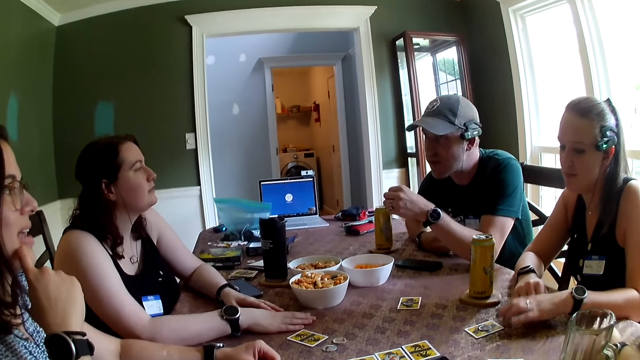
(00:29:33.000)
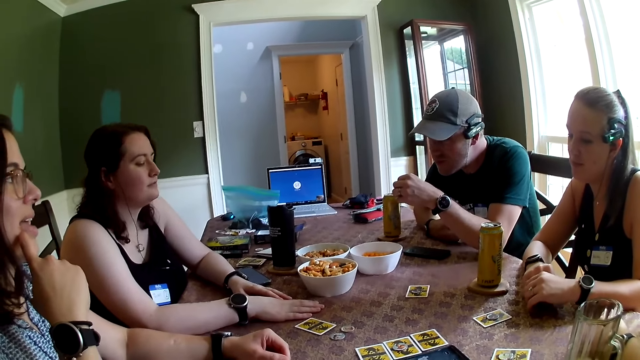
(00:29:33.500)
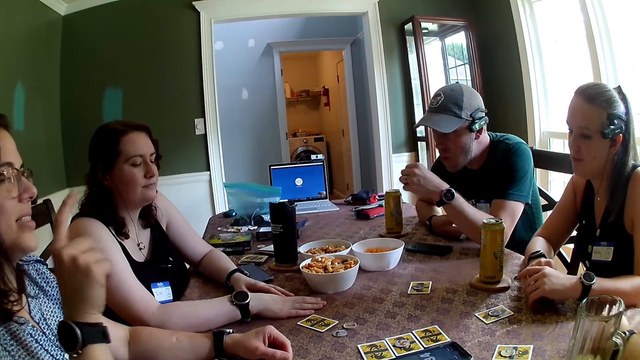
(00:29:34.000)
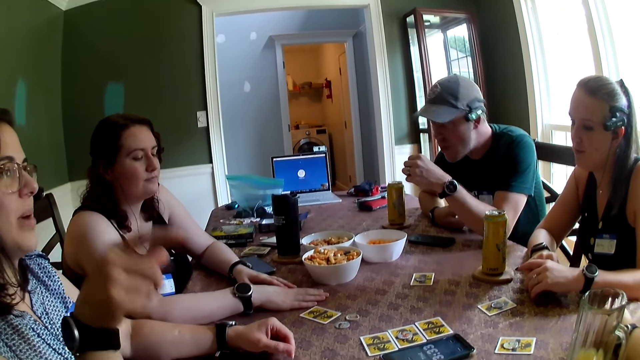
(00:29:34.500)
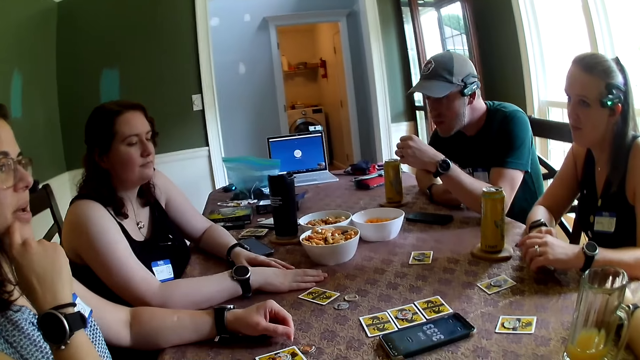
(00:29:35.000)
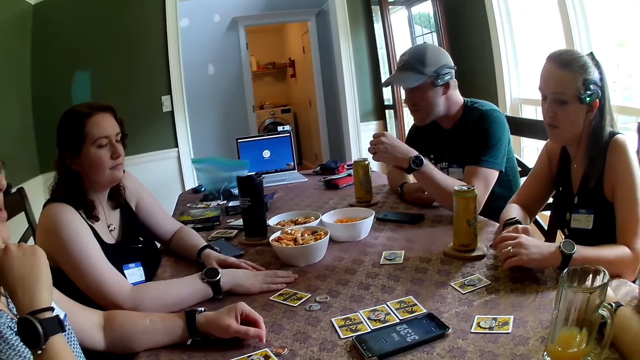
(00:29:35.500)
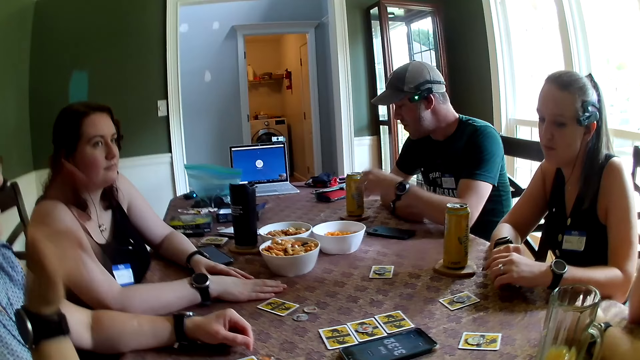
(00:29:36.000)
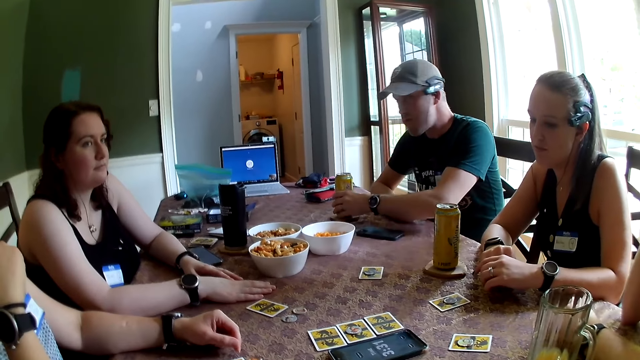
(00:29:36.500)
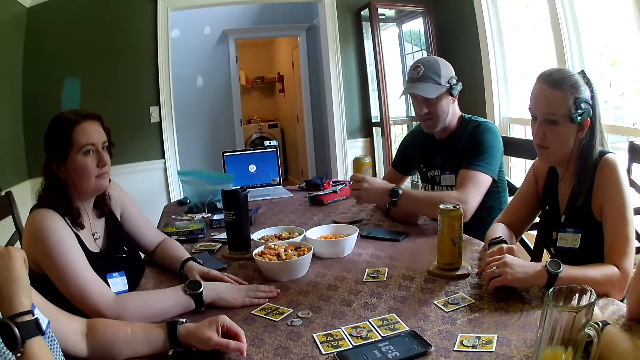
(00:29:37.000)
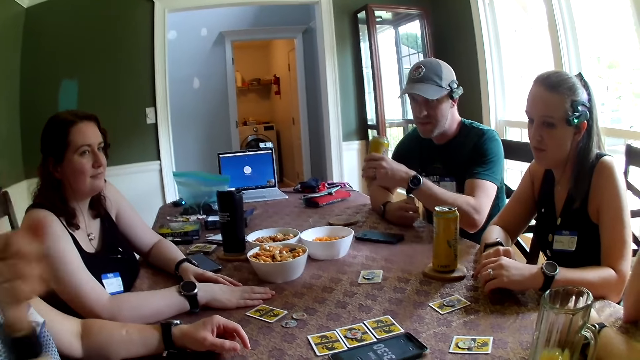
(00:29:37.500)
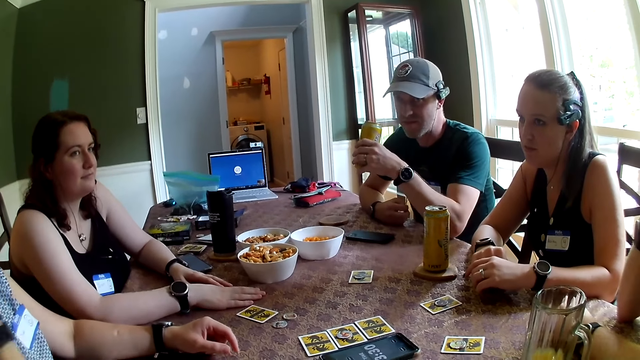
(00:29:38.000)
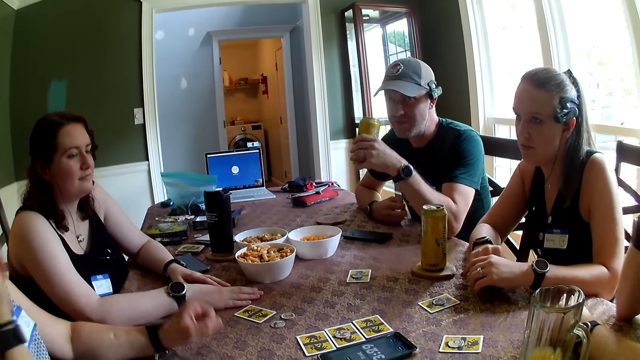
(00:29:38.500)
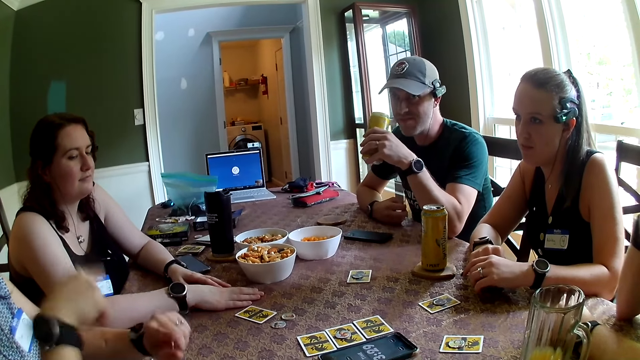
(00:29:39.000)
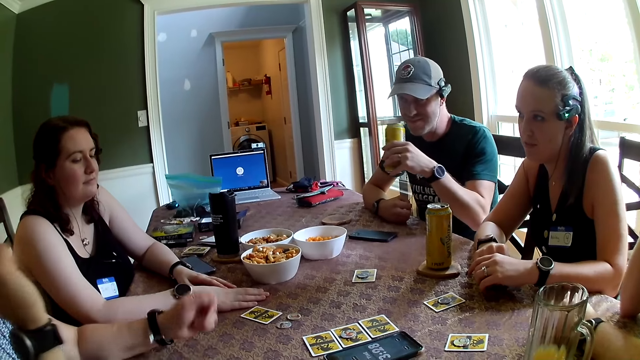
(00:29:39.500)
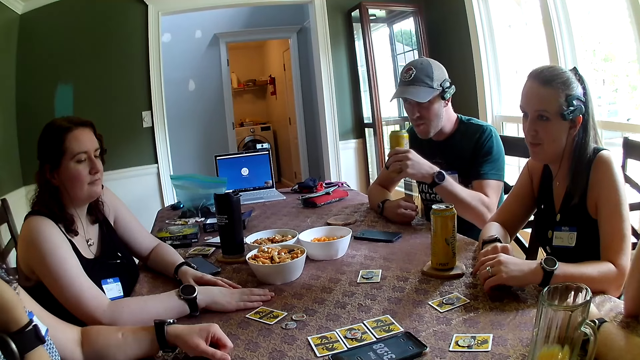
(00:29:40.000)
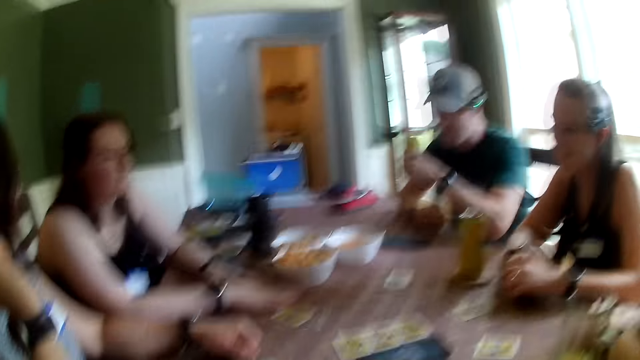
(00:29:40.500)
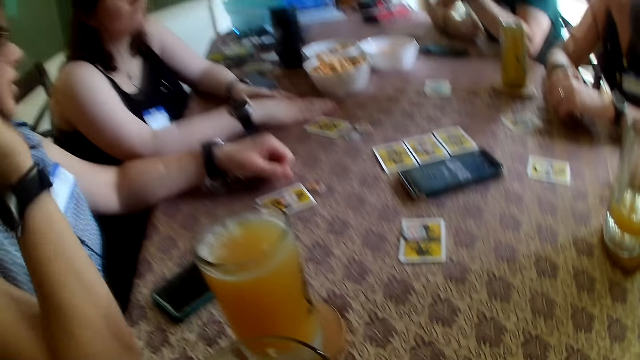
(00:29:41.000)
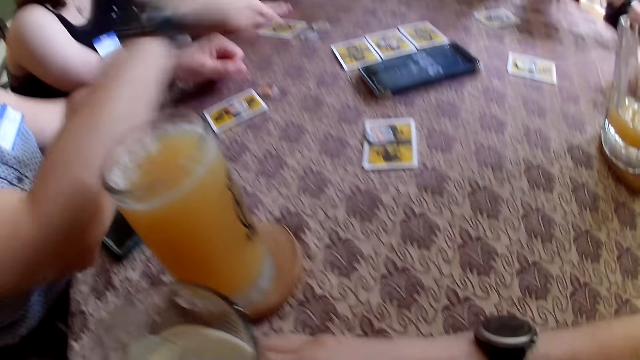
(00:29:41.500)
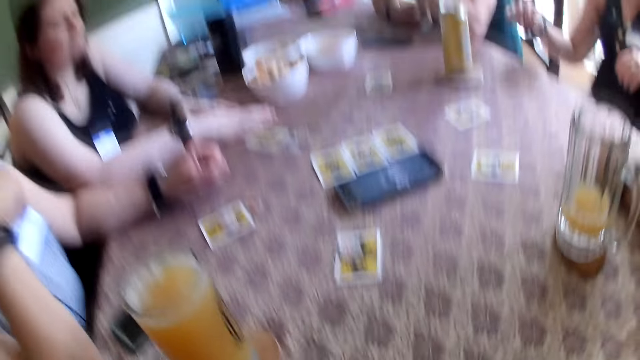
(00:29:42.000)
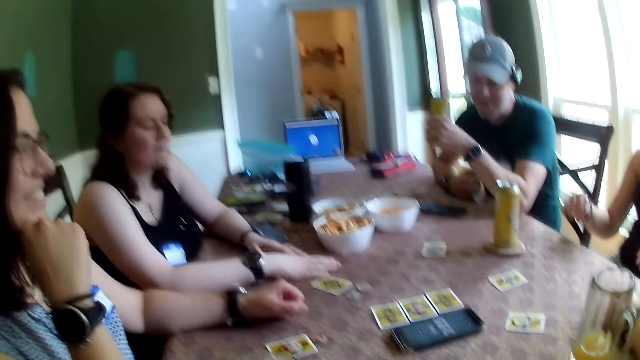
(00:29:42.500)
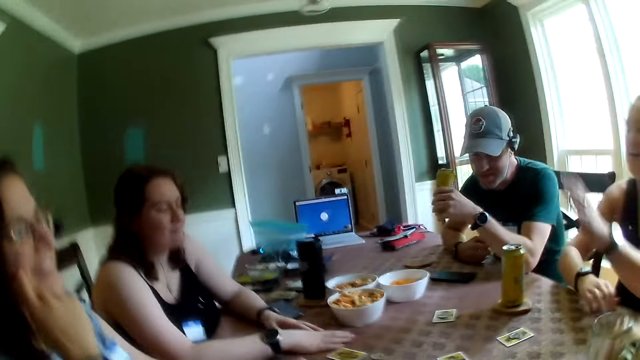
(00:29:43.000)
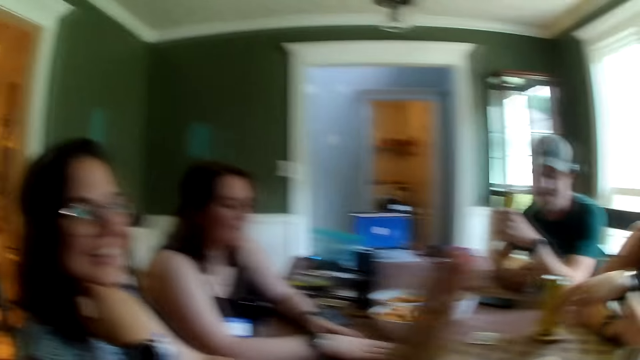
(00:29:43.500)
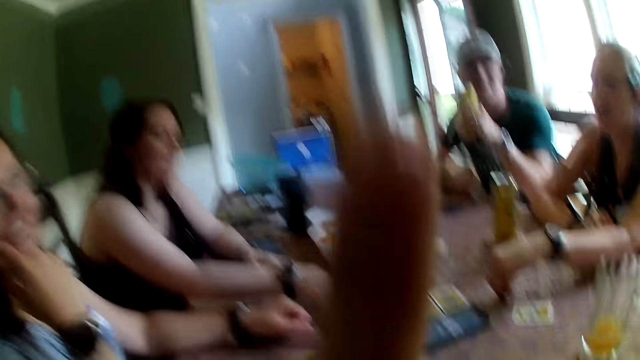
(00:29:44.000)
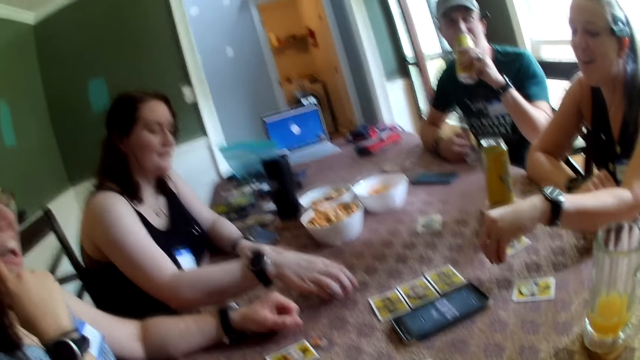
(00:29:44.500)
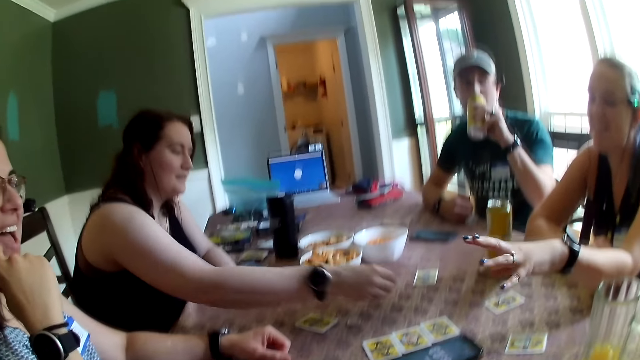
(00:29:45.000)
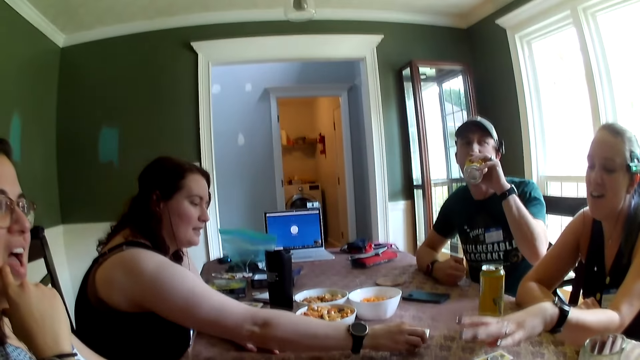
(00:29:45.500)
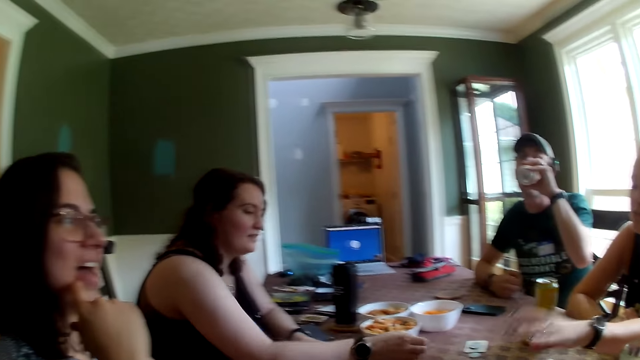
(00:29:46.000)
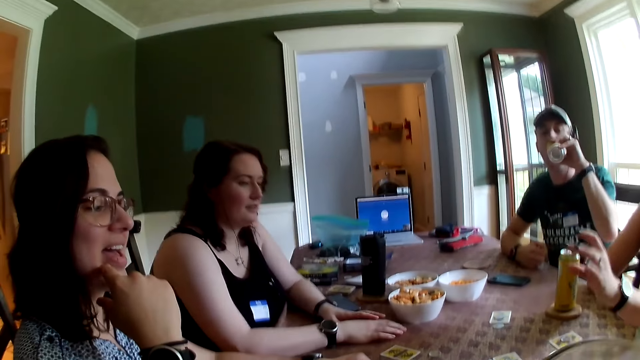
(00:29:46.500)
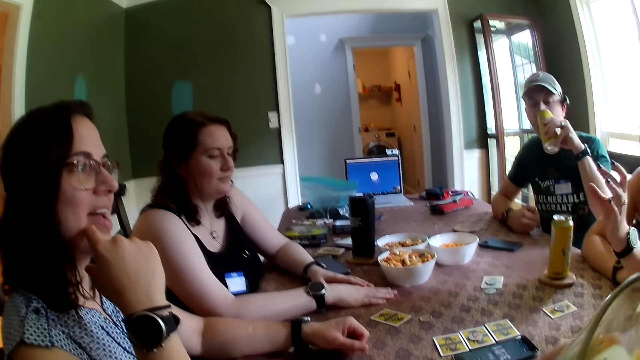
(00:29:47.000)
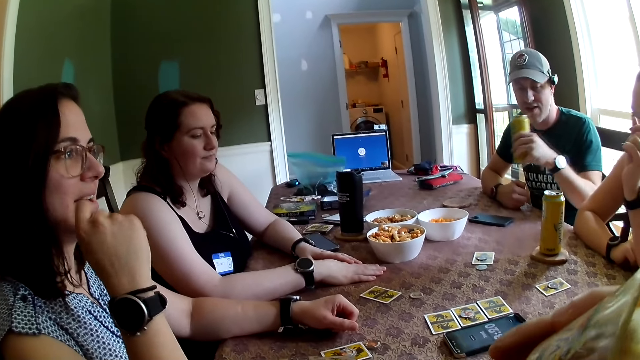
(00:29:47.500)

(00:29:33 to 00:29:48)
A man picks the can of beer from a table with his left hand. The man drinks juice. The camera wearer talks with friends. A woman picks a token from the table with her left hand. Another woman picks a token from the table with her right hand. The man drinks from the can of beer in his left hand. The first woman talks to the camera wearer and the group of people. A woman drops the chip coin.

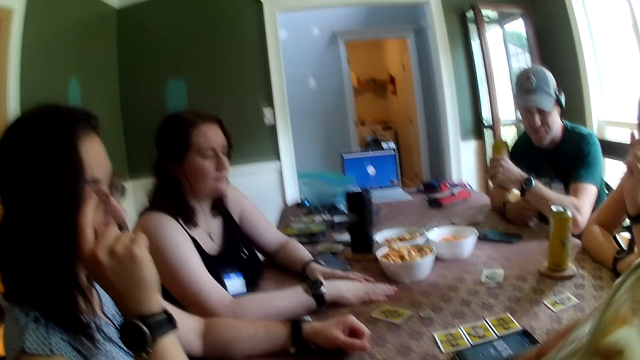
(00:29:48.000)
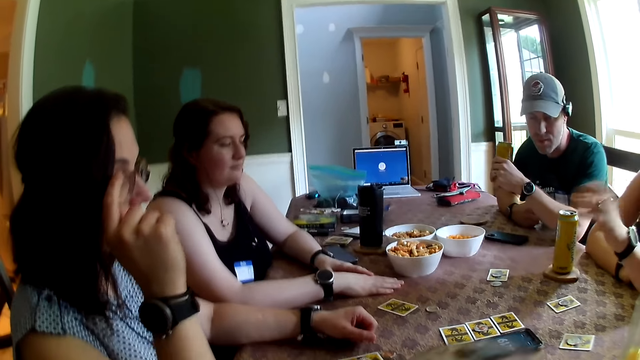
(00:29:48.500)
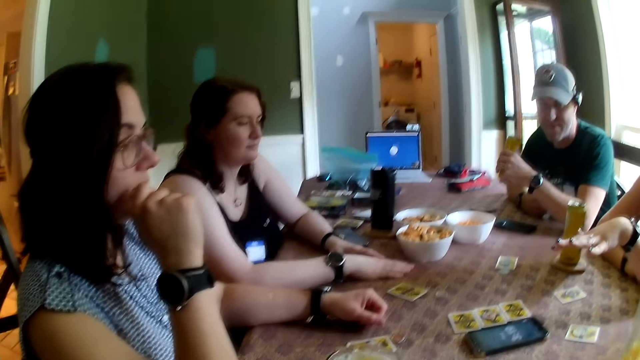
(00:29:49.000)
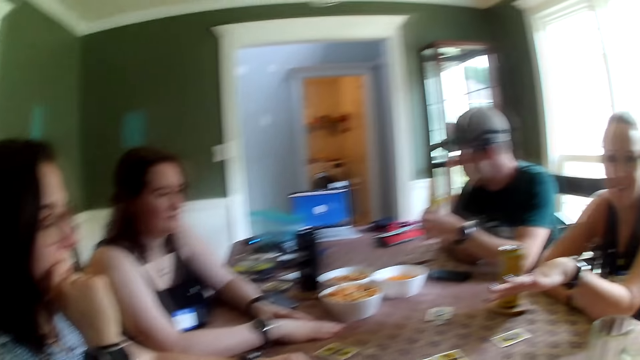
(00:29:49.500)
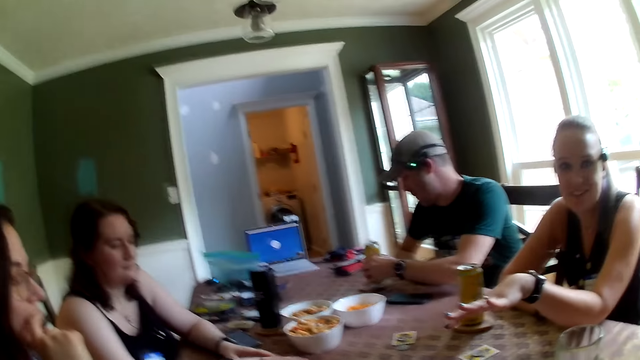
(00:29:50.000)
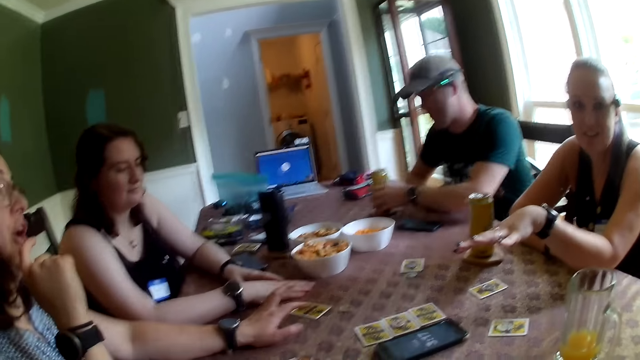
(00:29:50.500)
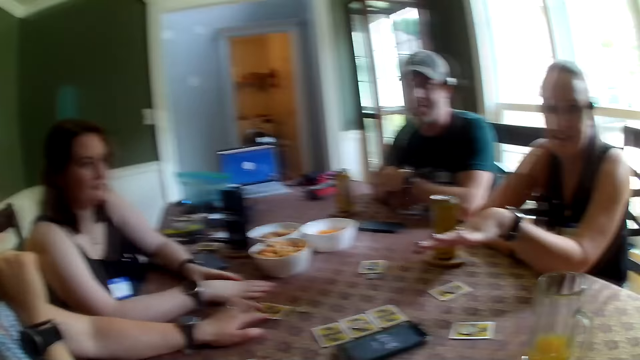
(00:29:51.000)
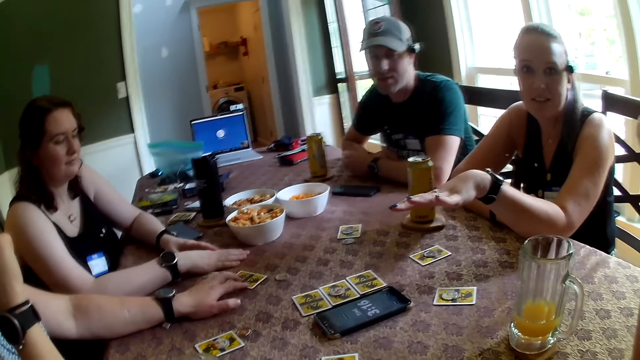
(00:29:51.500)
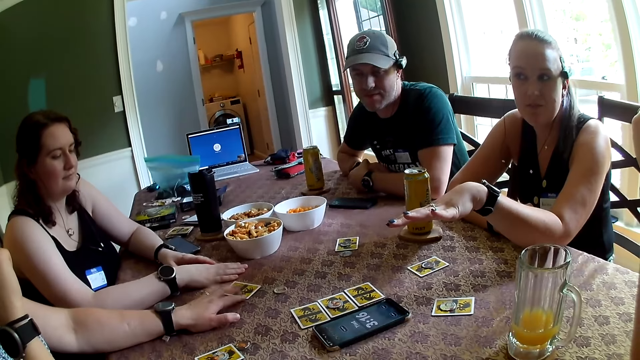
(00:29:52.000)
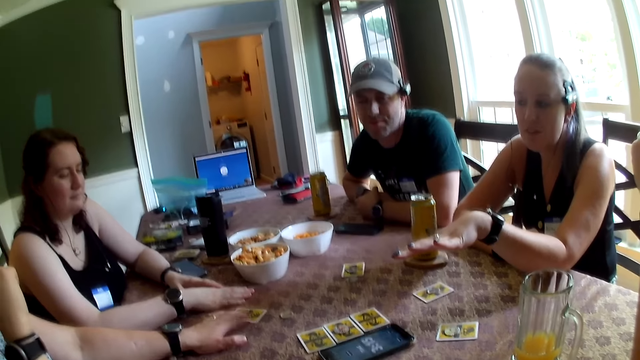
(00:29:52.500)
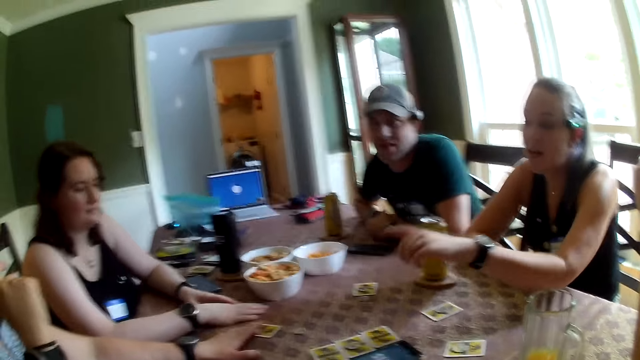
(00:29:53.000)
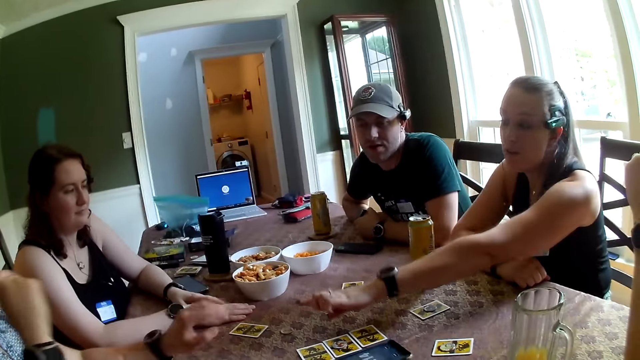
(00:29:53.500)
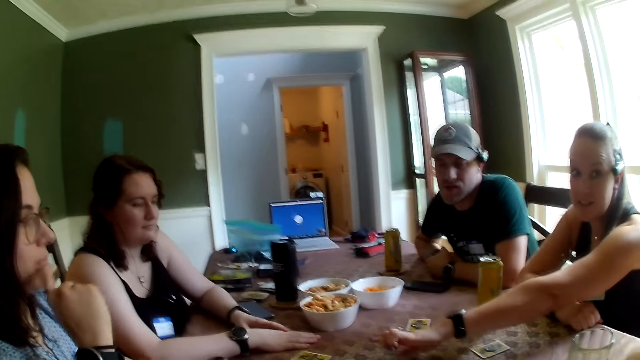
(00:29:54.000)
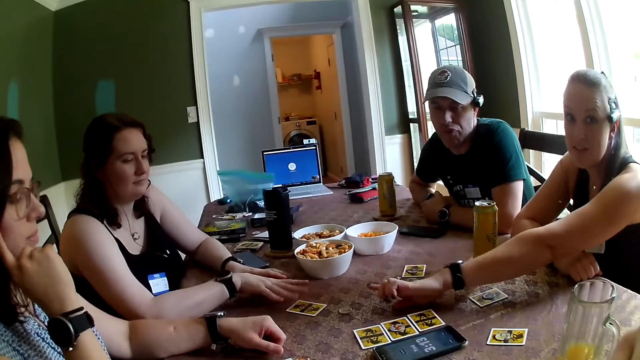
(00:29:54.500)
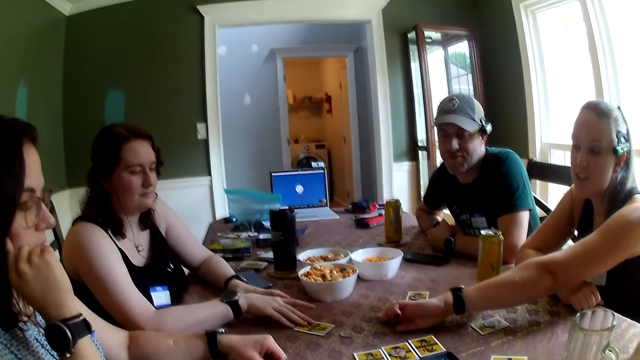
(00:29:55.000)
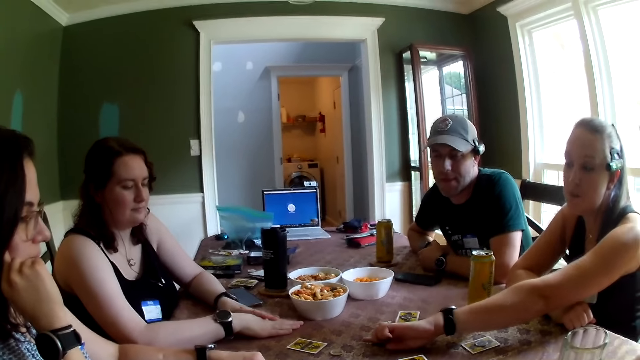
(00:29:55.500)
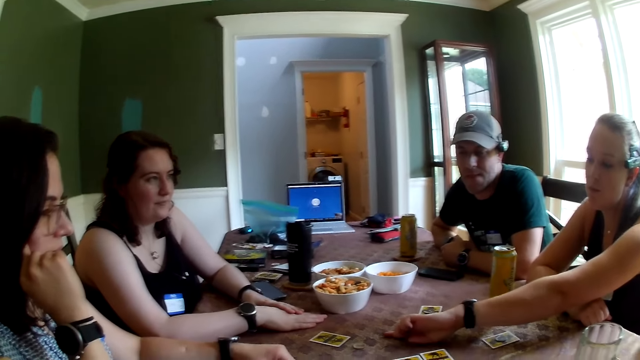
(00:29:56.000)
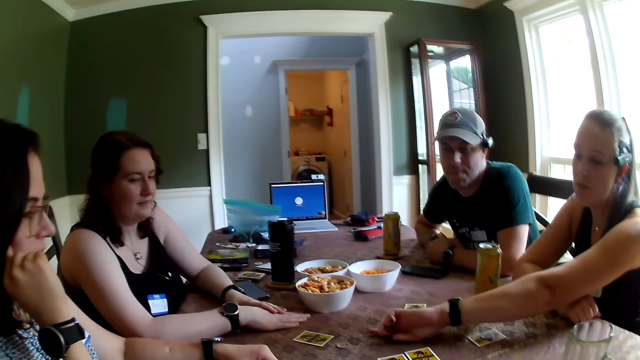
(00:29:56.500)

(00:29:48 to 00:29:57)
A man places the can of beer on the table with his left hand. A woman taps on a card on the table with her left hand. Another woman points at the first woman. Another woman touches the card.
